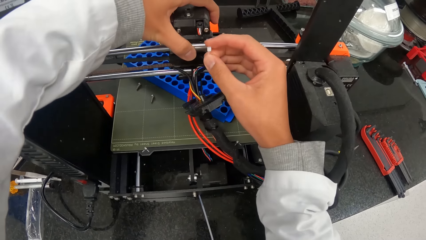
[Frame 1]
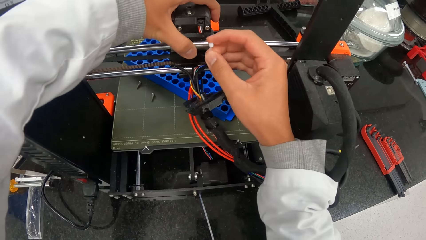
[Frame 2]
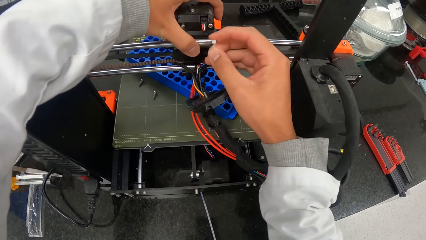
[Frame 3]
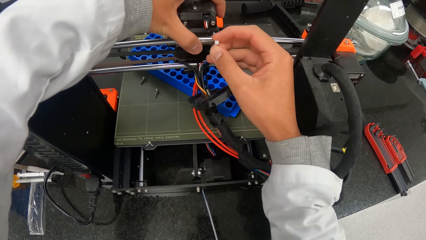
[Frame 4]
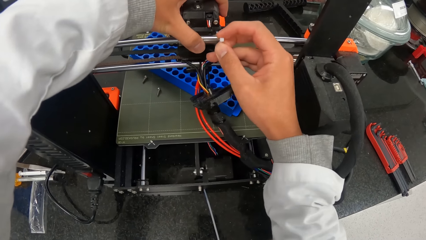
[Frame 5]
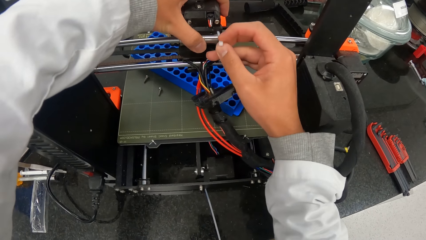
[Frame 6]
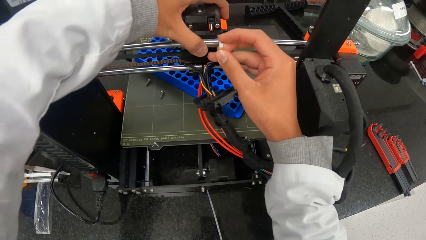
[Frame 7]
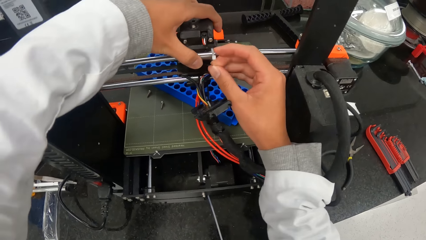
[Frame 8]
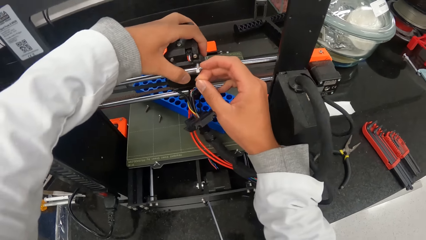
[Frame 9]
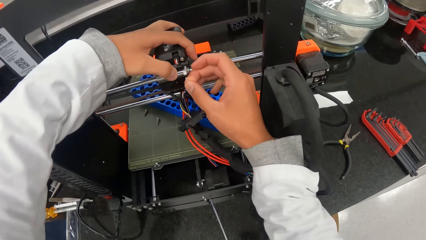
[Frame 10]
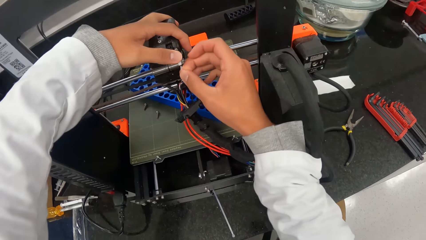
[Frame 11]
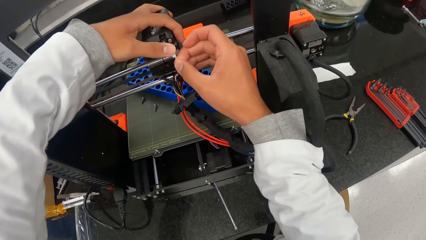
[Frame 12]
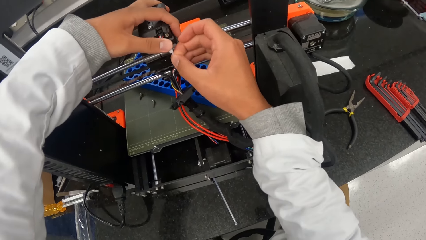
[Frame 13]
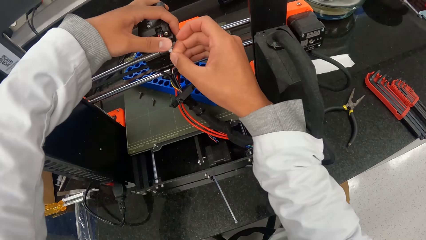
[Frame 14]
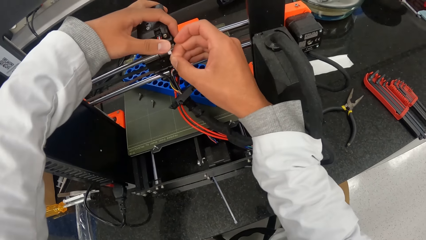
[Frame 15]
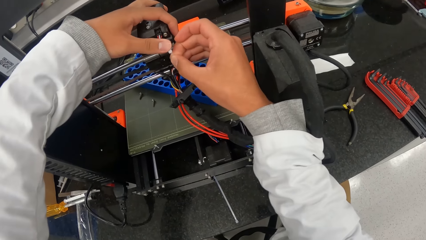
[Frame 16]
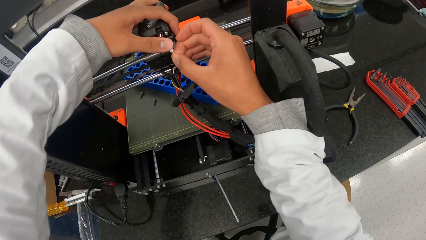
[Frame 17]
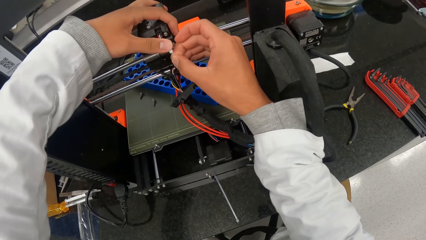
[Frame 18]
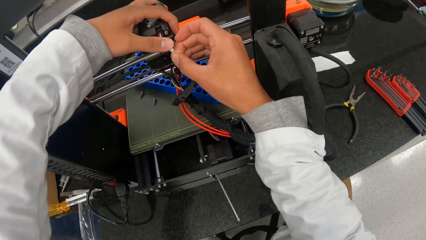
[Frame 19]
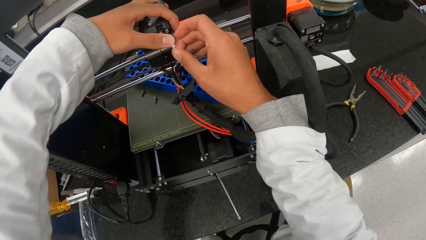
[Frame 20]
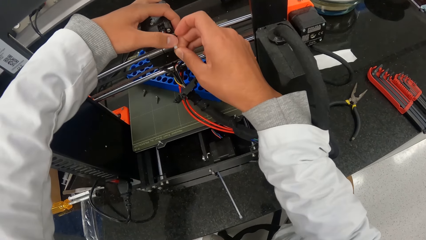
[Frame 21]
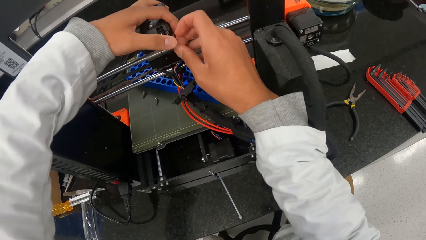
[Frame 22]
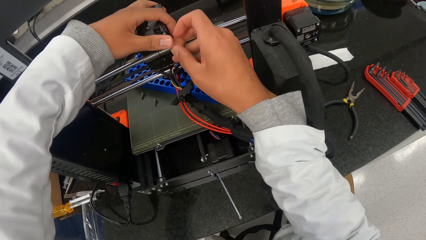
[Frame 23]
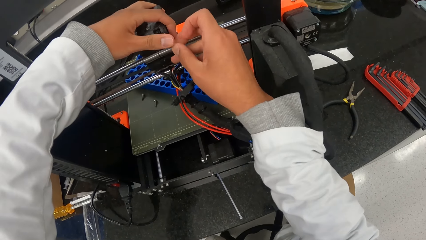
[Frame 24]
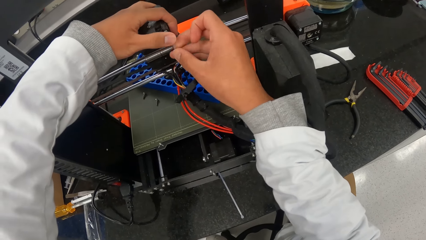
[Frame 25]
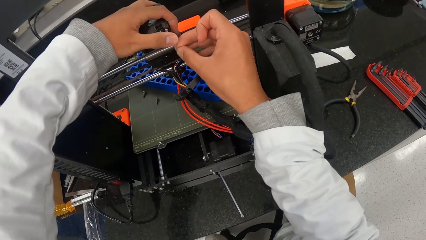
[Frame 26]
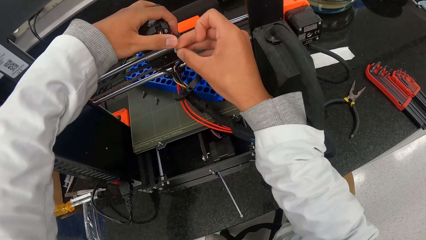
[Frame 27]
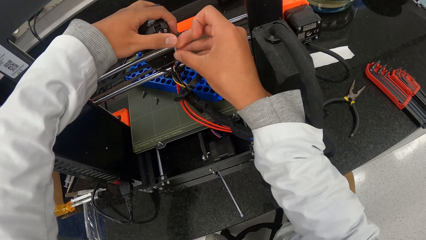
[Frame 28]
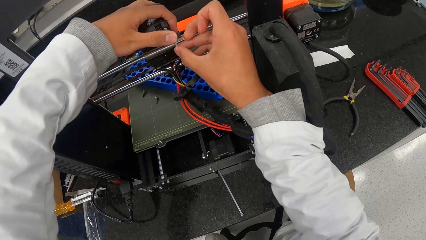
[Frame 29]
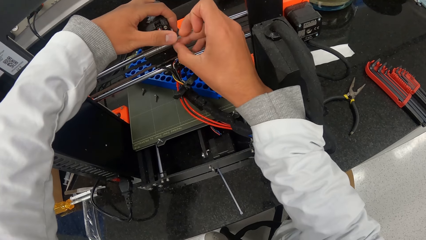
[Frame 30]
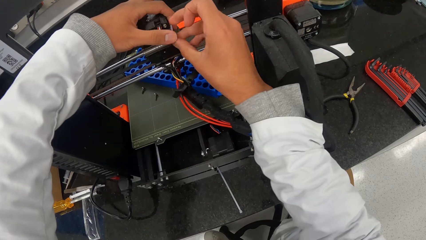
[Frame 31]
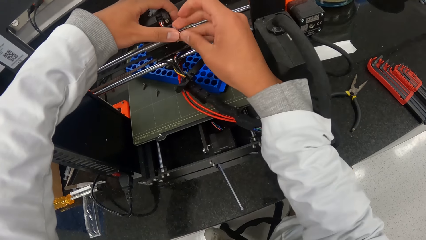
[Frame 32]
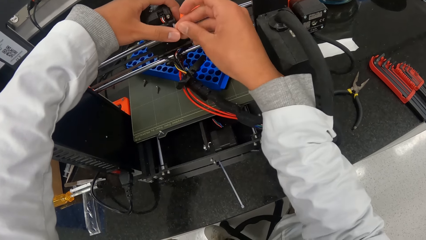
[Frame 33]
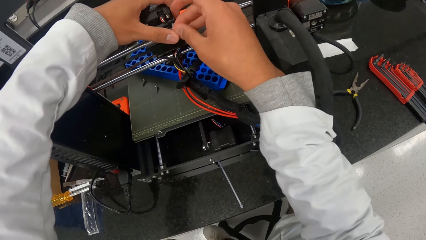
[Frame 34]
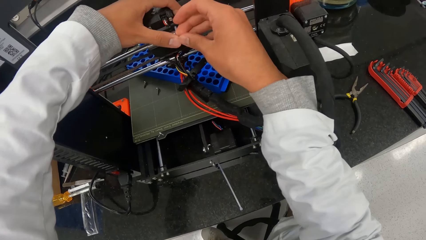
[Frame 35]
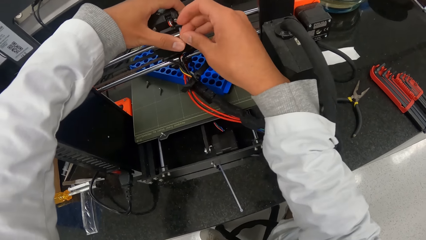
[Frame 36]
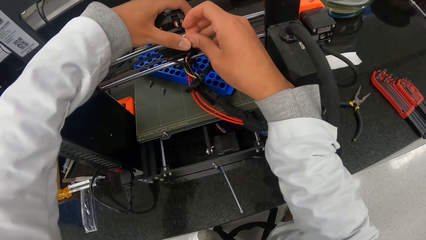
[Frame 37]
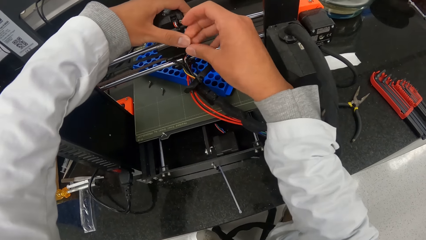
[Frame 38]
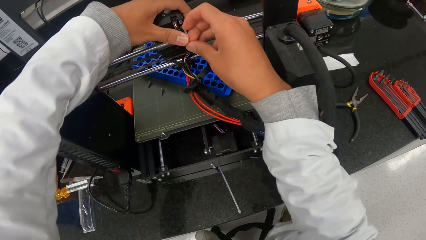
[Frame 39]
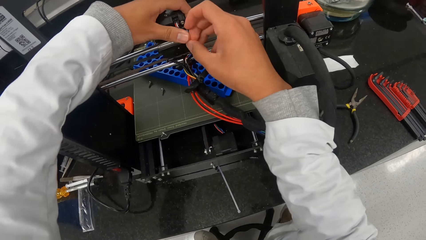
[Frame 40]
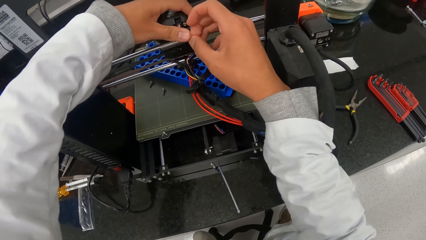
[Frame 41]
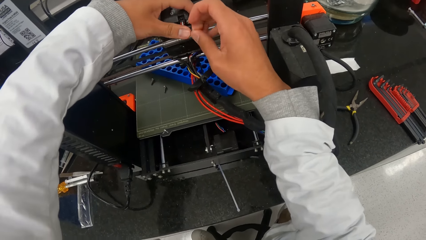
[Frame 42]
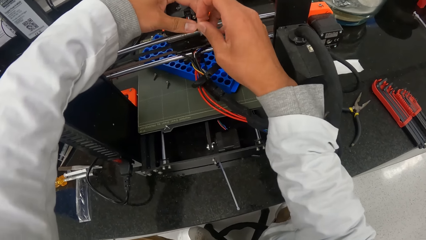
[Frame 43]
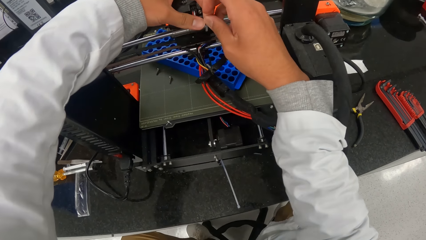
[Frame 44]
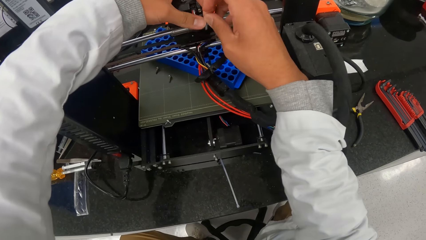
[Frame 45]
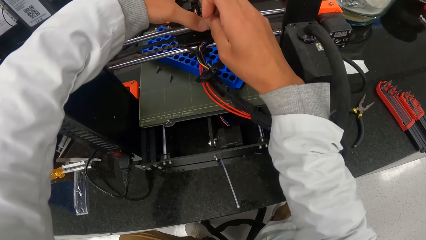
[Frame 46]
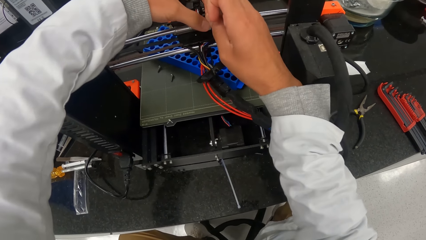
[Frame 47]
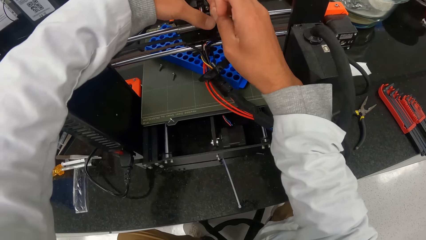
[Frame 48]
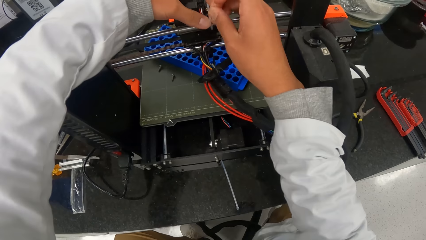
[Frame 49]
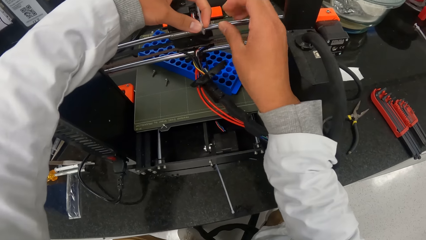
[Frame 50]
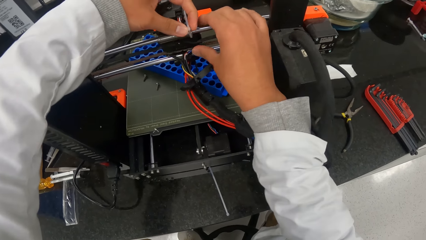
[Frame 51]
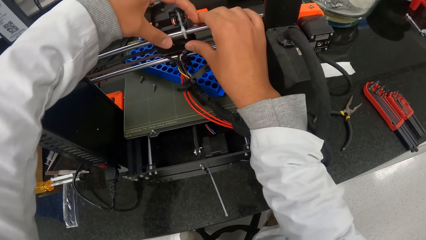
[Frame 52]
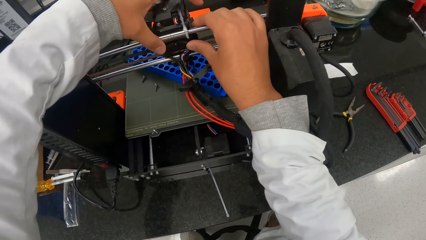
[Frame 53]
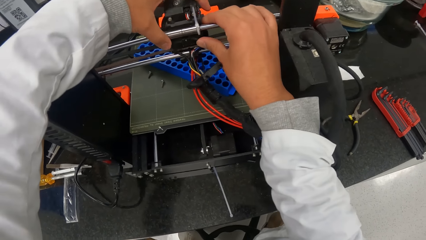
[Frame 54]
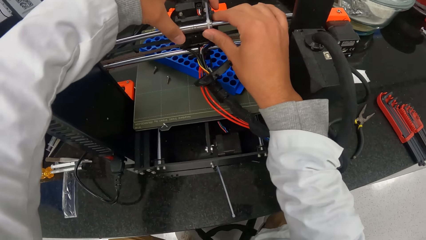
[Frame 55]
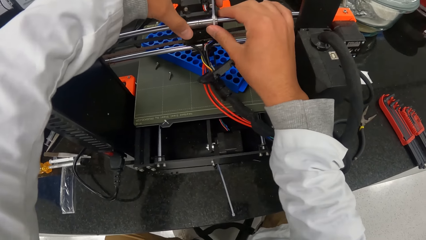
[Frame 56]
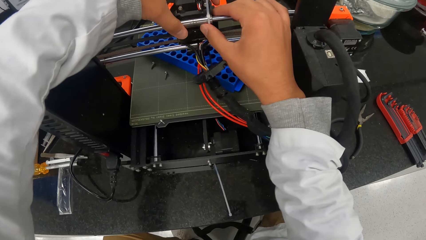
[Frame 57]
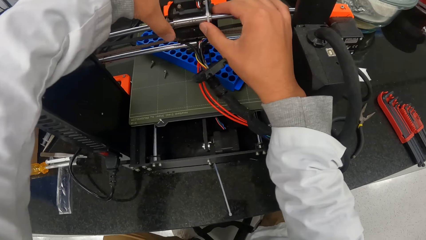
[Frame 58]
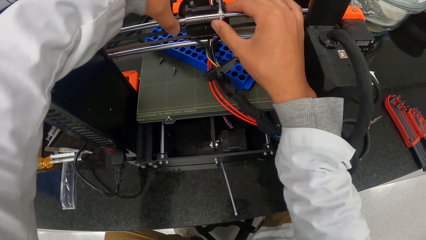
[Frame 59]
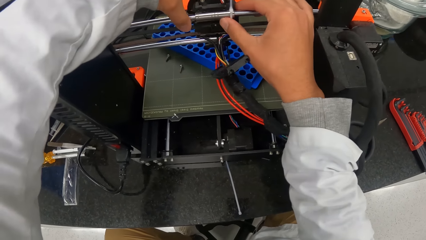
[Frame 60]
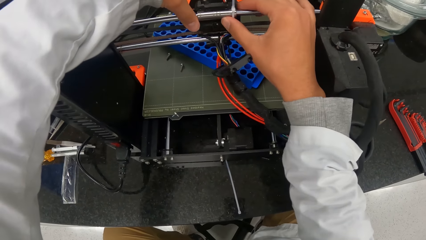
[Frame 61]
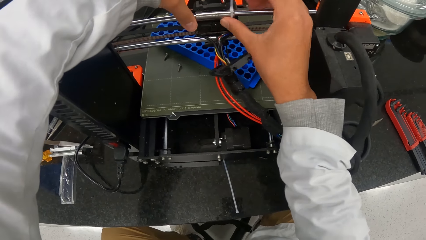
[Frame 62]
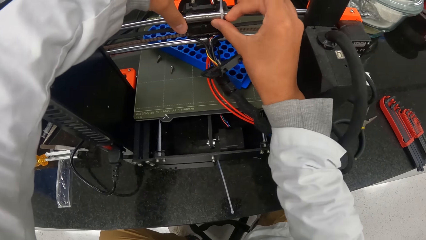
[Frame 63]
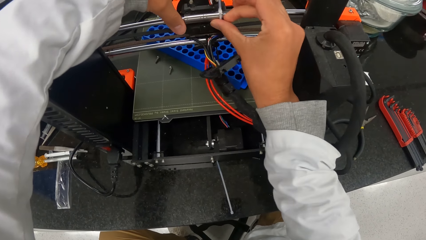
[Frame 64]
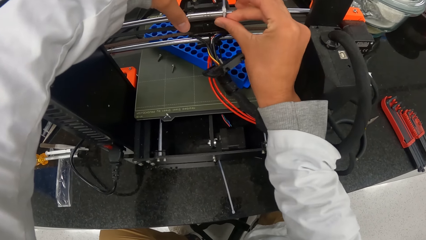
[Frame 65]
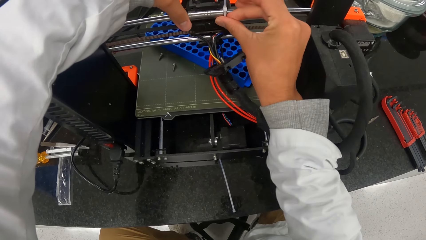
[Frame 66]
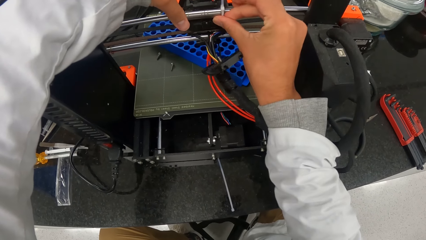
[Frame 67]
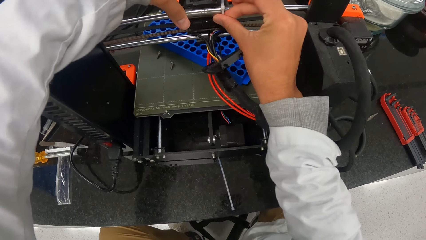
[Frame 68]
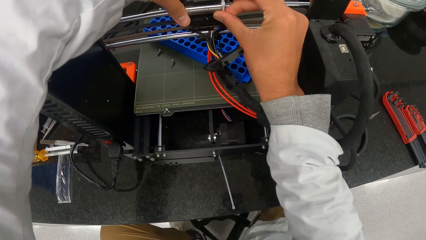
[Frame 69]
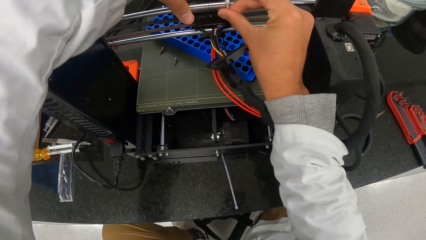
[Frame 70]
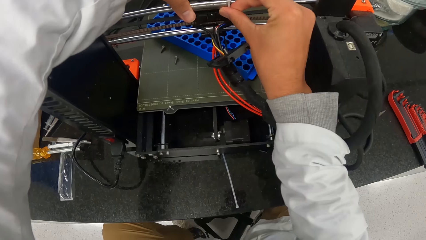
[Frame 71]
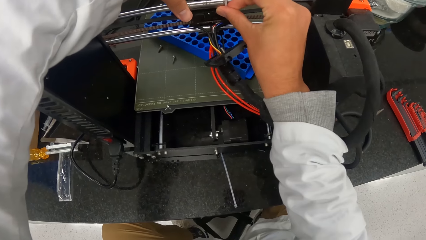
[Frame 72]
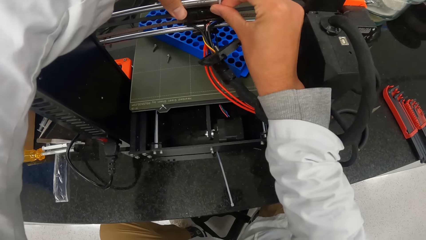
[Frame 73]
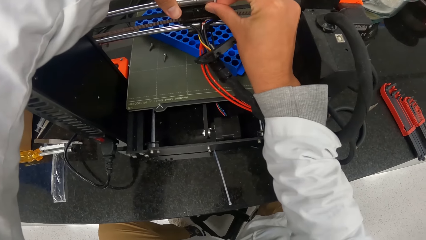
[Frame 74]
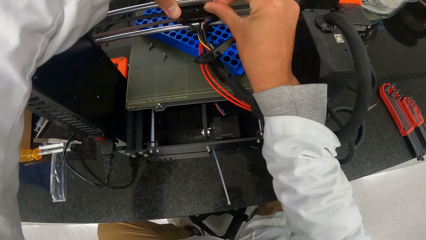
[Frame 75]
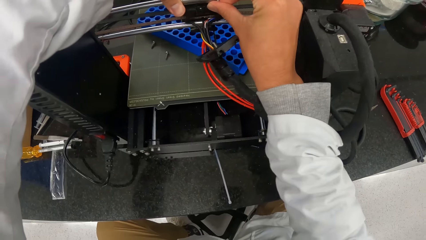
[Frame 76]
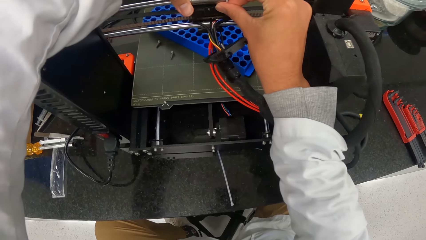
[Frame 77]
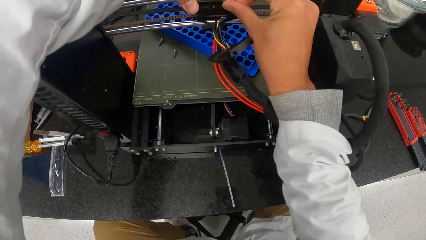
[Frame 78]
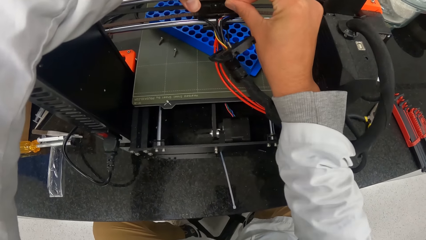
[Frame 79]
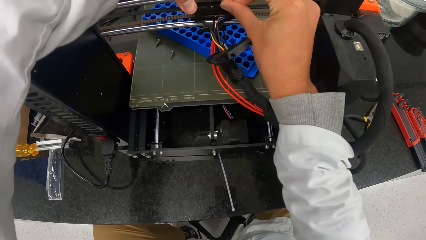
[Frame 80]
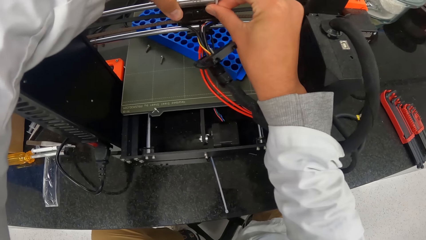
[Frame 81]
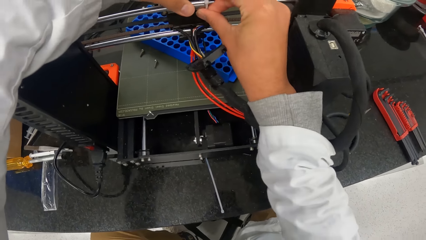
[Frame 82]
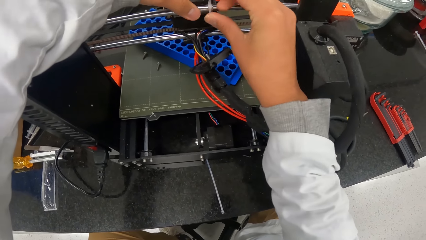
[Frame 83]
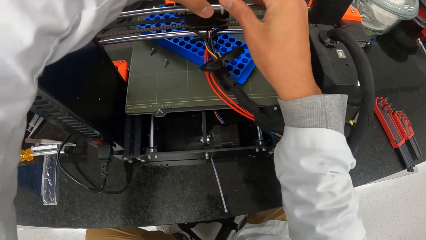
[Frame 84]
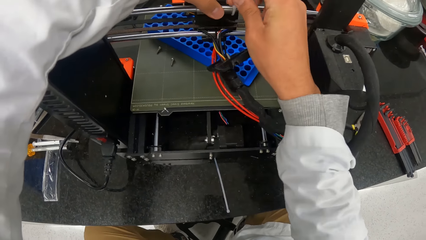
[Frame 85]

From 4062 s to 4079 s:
The camera wearer fixes the holders of the microtome.
